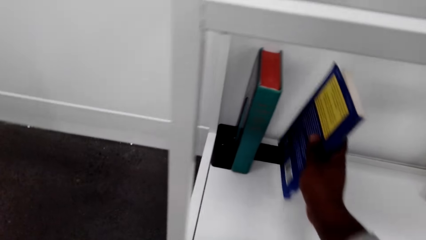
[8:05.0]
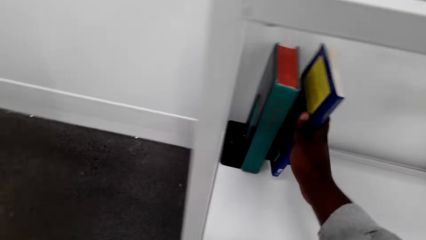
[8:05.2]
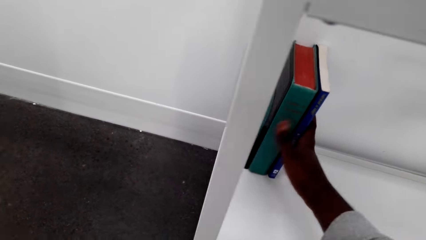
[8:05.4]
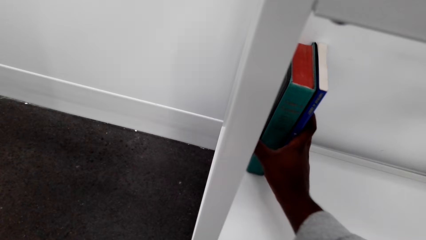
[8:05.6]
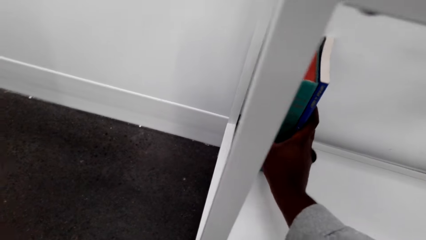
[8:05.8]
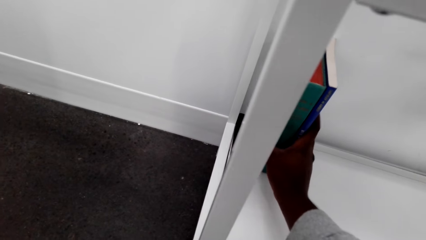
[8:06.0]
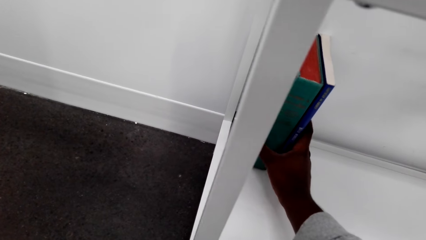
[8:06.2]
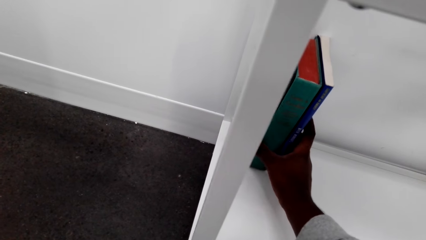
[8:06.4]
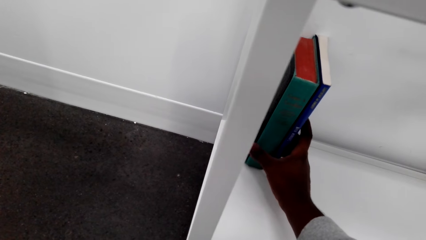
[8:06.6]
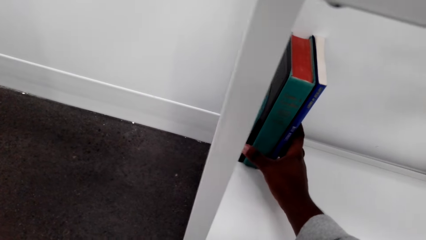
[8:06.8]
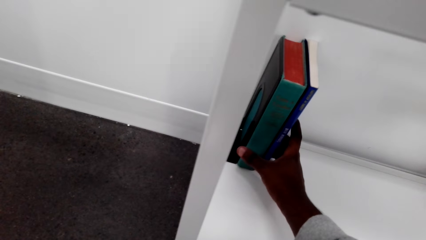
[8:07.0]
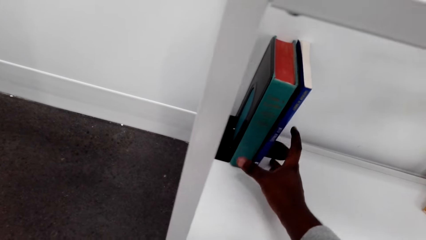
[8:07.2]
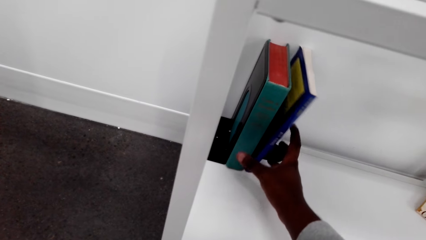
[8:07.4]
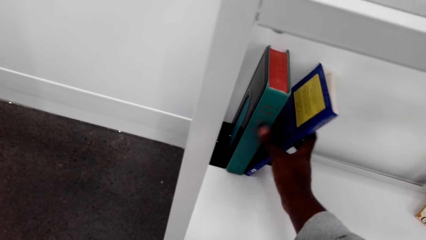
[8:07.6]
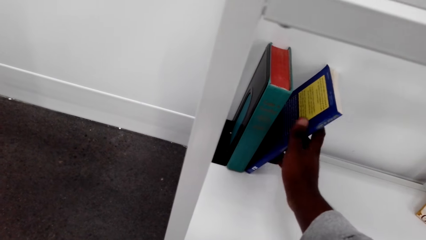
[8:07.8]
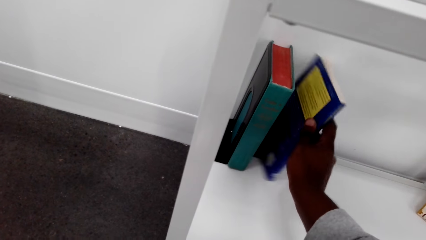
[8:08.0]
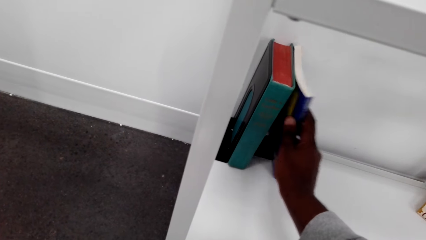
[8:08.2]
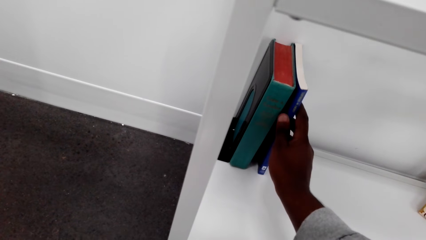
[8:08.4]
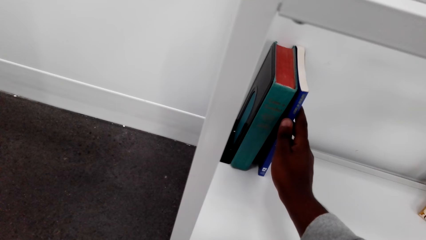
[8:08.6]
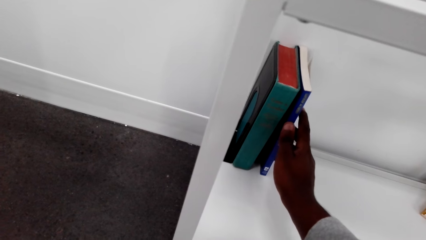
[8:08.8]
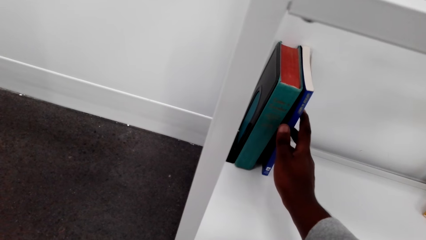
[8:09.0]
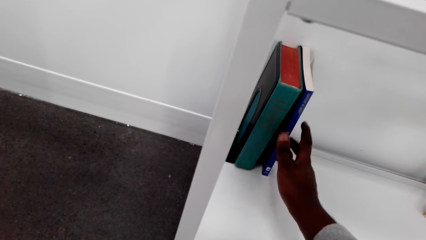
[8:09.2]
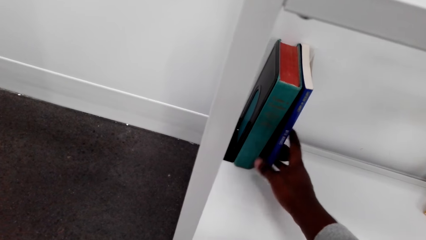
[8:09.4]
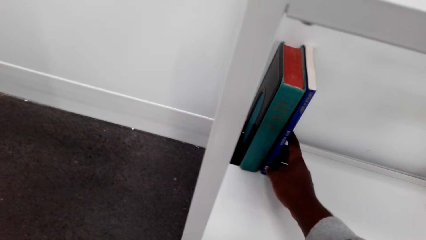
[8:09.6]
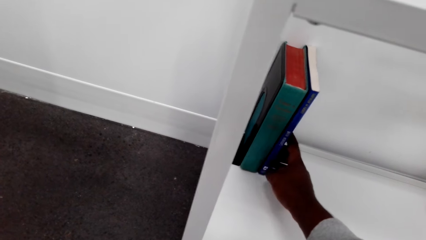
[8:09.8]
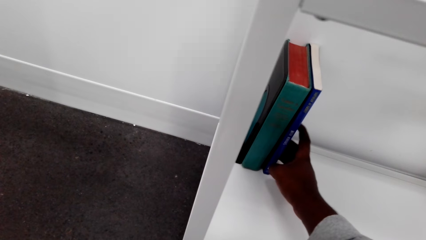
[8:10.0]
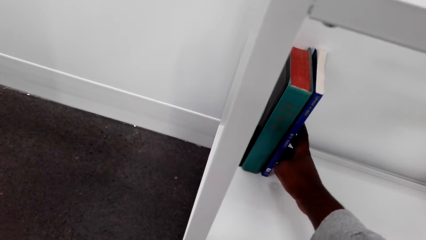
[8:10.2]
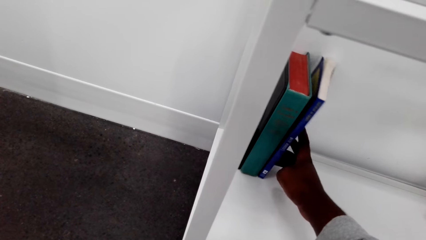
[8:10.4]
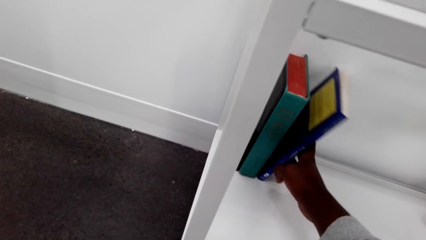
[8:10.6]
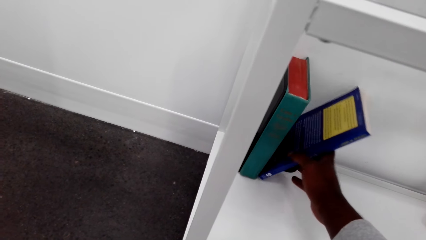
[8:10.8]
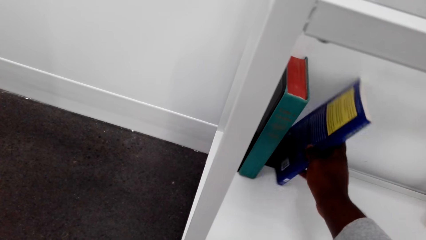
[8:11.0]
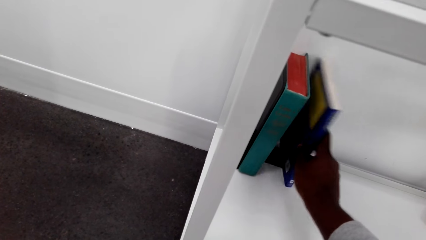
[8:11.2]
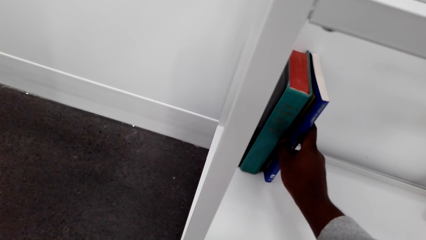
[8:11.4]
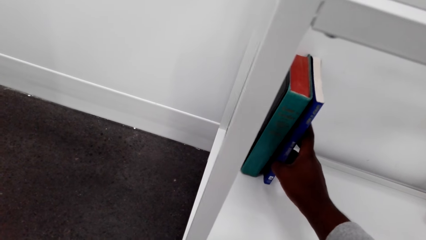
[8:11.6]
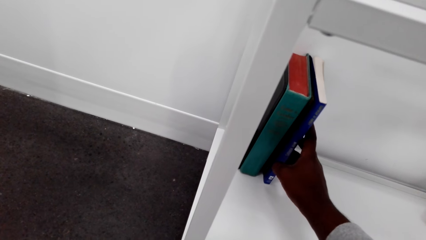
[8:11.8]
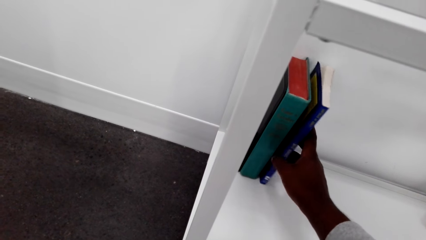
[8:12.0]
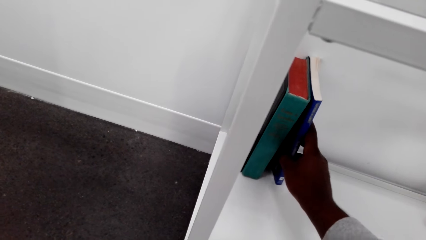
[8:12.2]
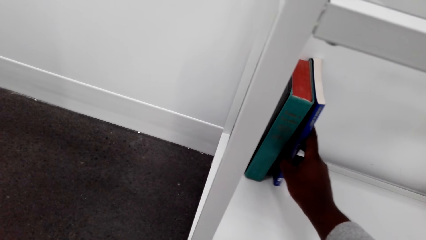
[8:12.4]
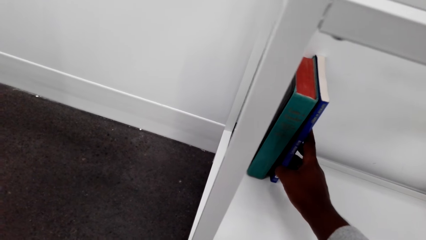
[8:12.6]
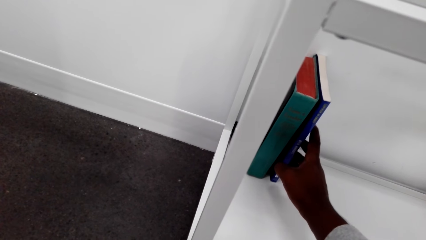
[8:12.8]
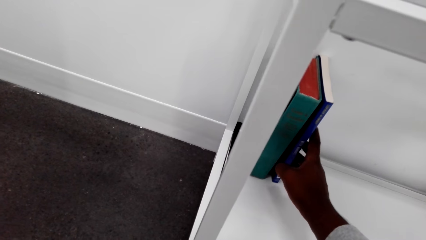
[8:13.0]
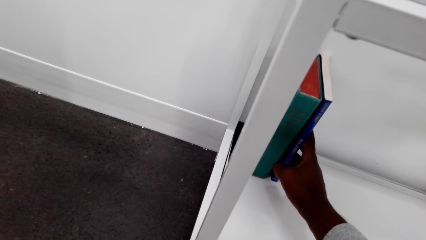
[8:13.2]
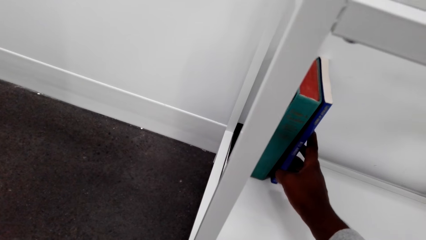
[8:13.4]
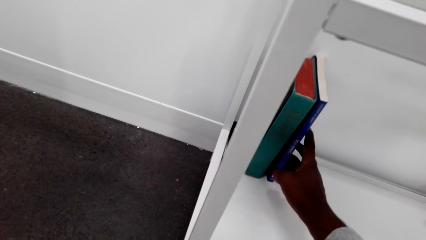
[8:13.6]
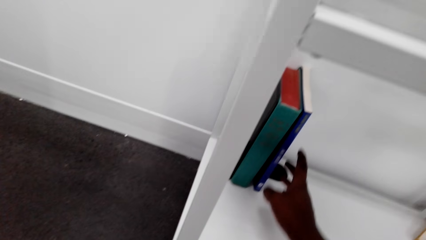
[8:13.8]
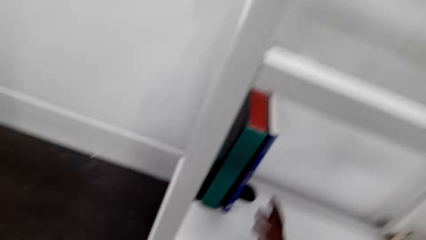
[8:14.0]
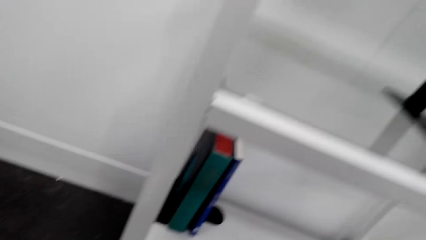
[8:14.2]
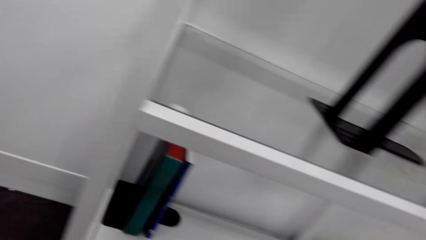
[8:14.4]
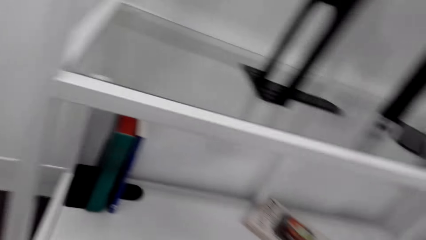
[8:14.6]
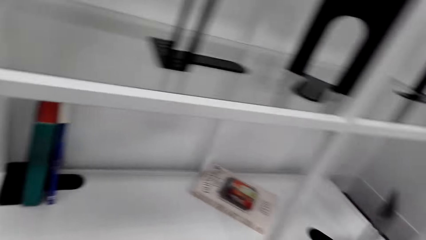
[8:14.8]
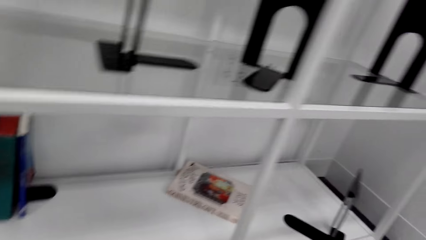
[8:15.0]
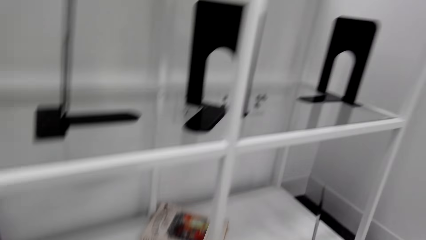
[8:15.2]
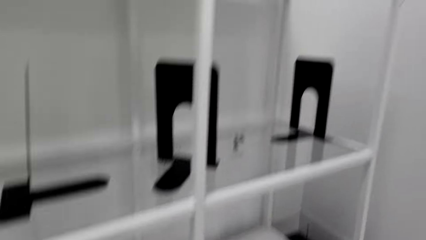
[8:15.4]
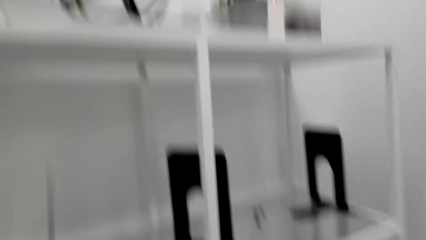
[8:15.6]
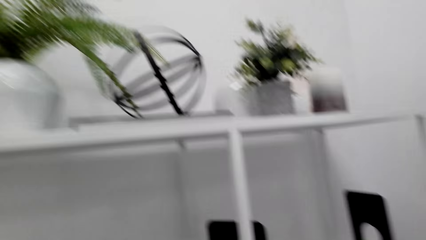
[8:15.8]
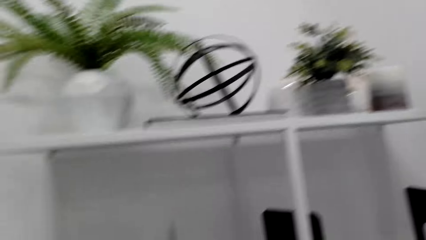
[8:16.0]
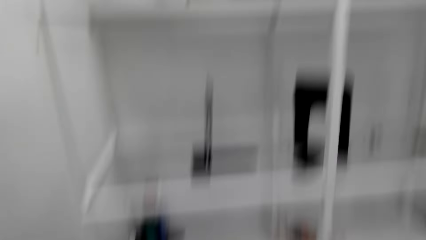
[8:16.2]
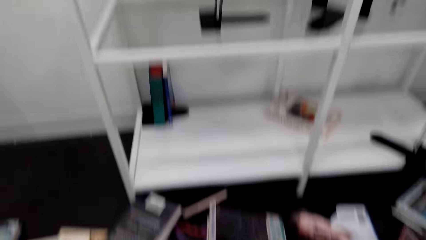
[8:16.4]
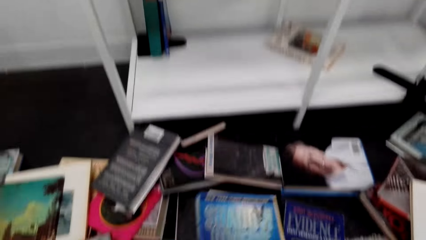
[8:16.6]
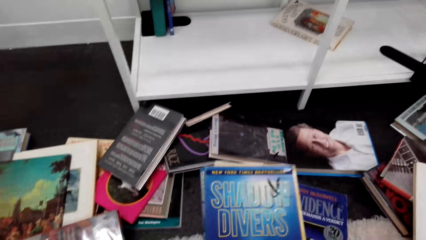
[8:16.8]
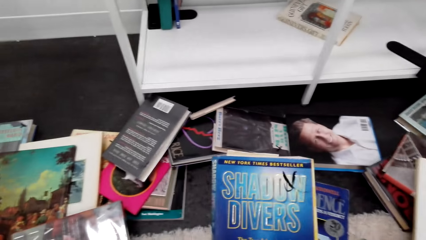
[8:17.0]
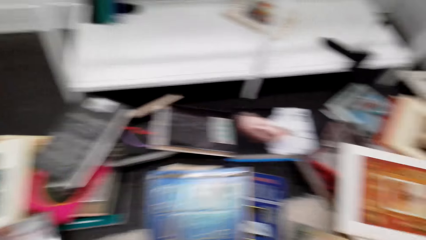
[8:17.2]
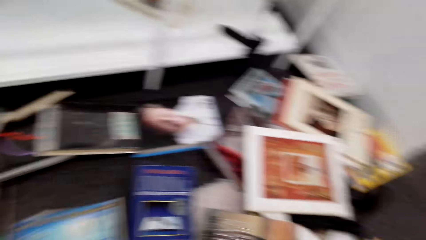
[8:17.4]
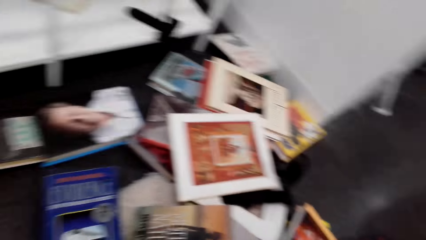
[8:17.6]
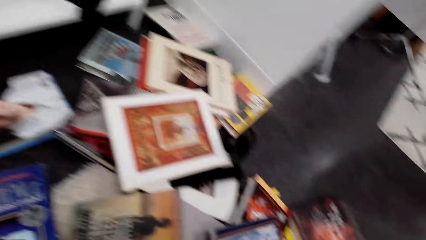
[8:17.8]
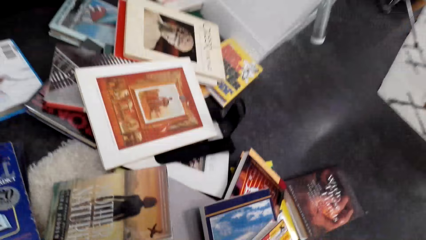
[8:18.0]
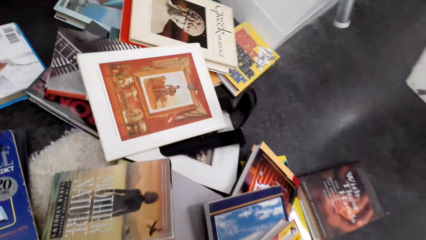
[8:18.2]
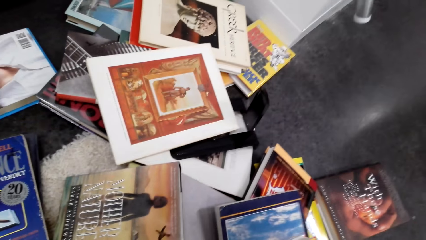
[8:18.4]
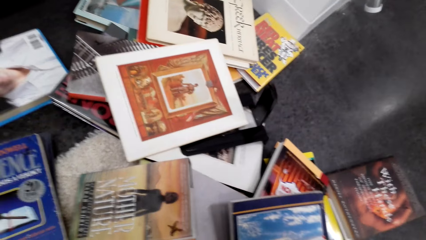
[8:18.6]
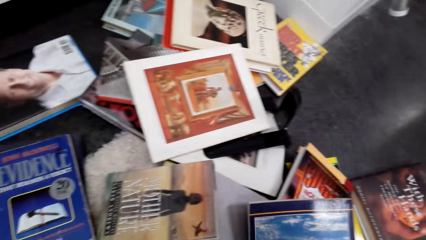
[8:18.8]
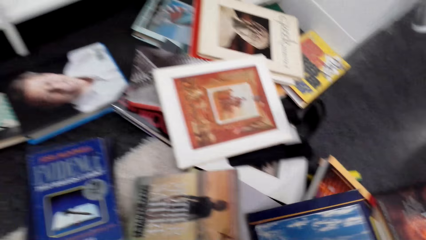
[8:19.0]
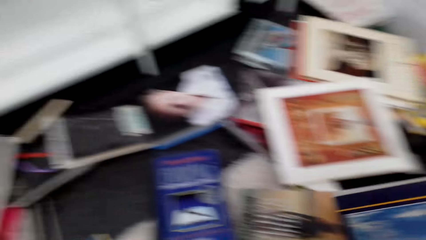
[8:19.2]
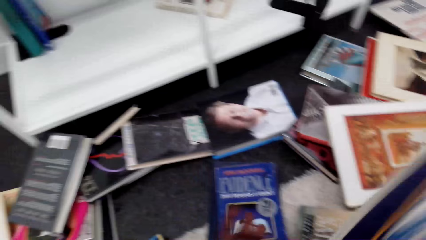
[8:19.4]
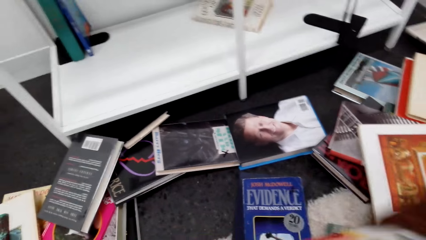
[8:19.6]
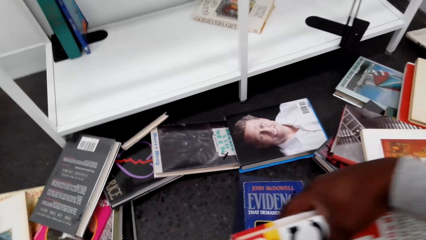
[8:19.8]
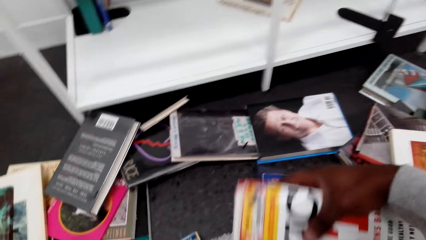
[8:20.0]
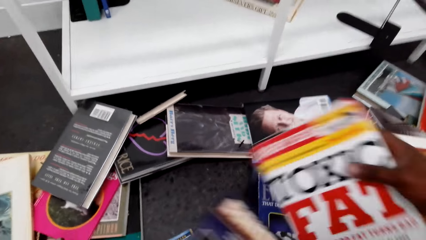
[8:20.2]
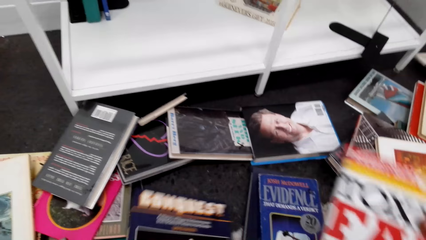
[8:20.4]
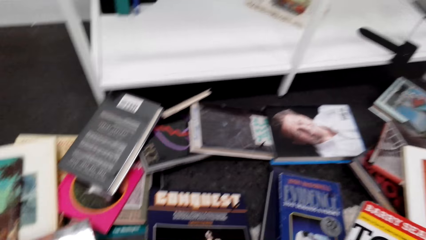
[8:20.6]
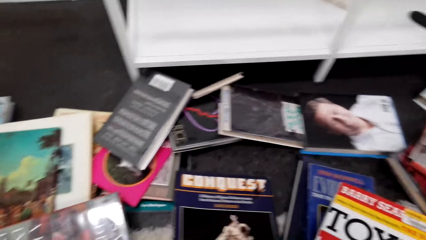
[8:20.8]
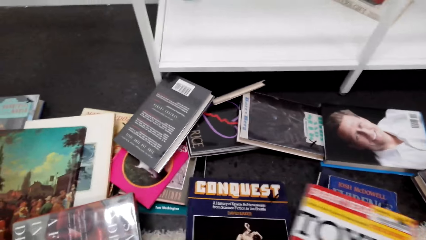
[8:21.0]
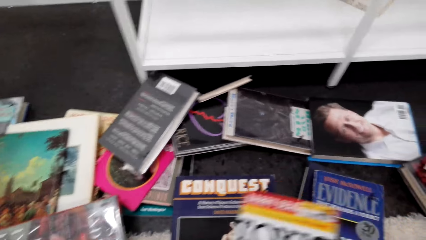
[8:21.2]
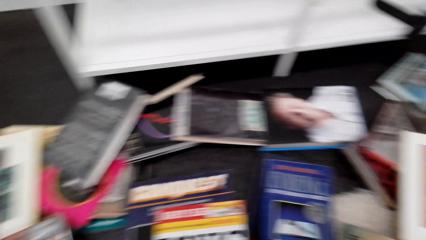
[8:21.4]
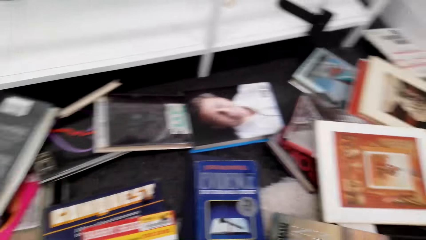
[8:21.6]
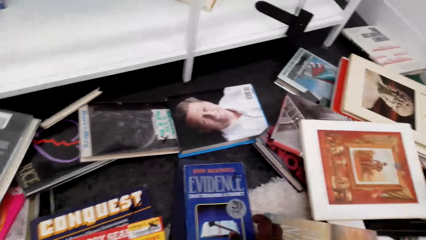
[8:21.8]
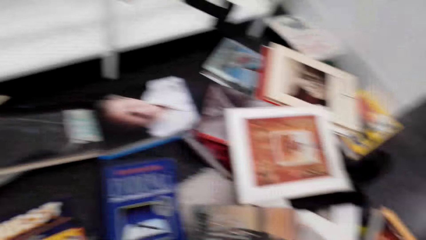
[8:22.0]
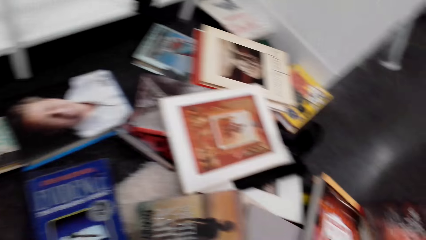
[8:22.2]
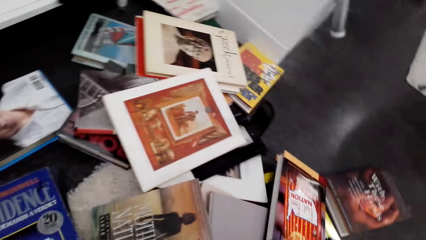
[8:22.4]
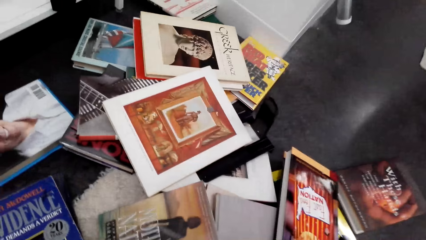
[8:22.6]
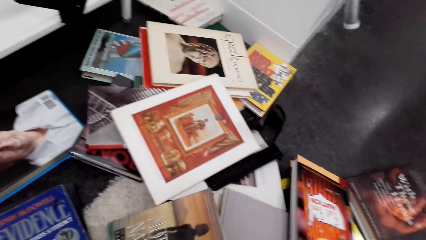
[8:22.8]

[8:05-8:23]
The camera wearer arranges books on the book easel on the shelf. They put the book in a bookshelf. They support the book. They pick up a book. They pick up books from the floor. They put the books together on the floor.
